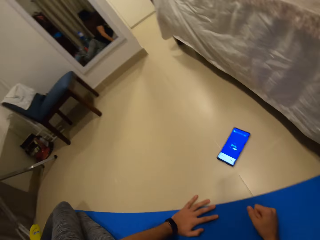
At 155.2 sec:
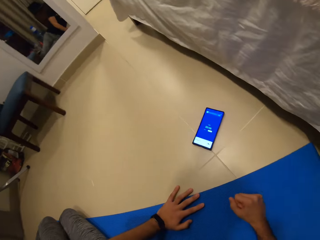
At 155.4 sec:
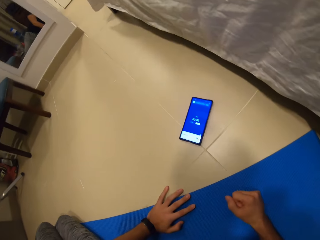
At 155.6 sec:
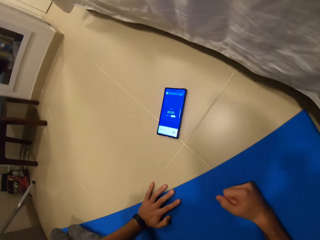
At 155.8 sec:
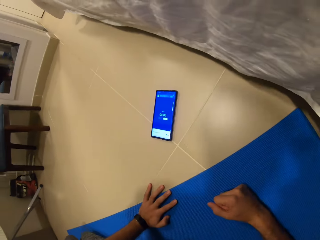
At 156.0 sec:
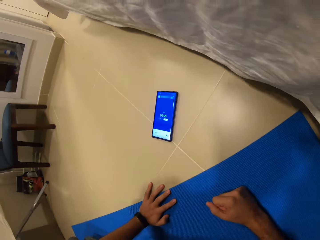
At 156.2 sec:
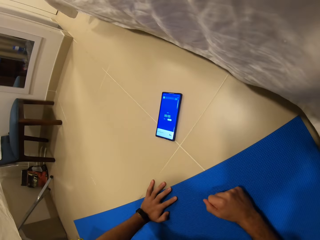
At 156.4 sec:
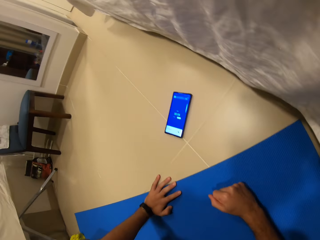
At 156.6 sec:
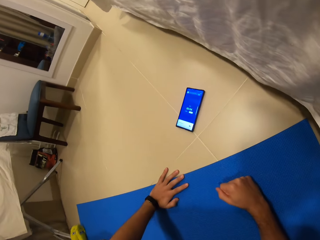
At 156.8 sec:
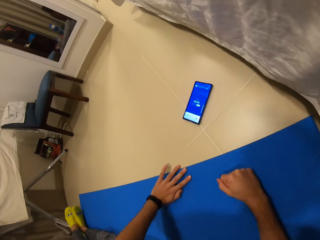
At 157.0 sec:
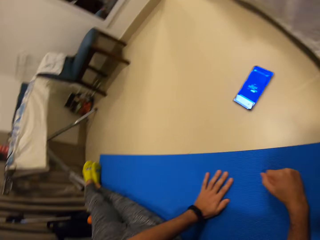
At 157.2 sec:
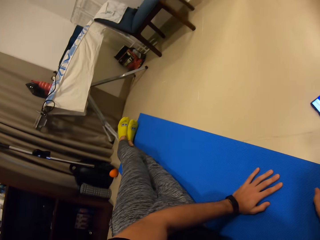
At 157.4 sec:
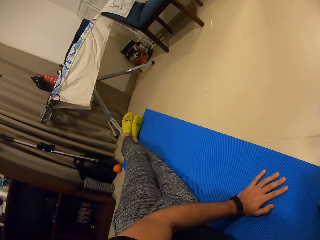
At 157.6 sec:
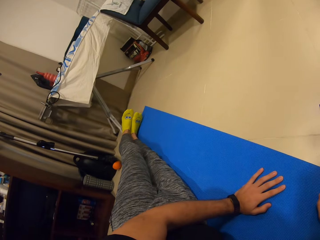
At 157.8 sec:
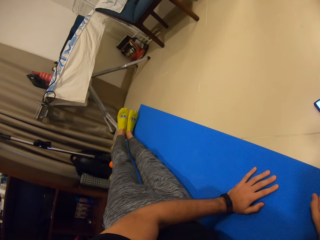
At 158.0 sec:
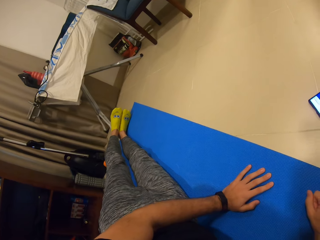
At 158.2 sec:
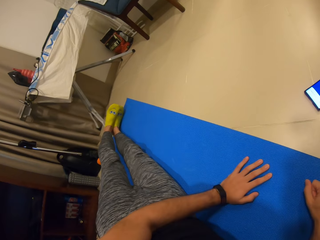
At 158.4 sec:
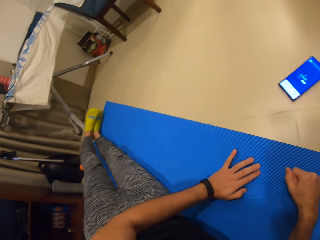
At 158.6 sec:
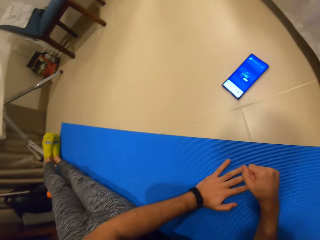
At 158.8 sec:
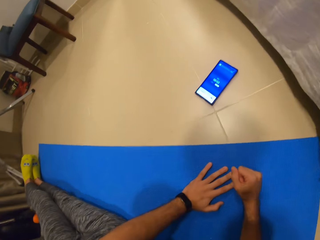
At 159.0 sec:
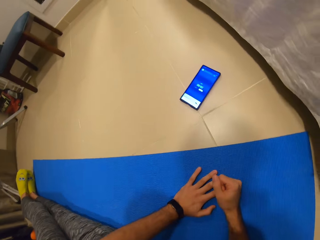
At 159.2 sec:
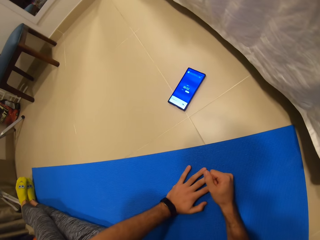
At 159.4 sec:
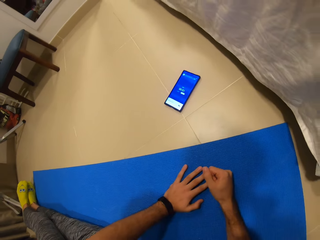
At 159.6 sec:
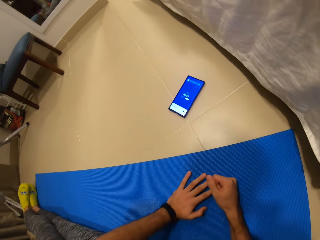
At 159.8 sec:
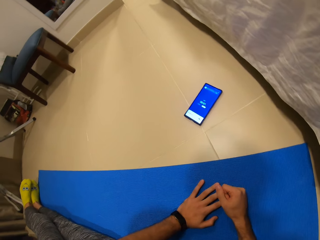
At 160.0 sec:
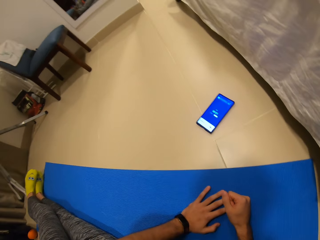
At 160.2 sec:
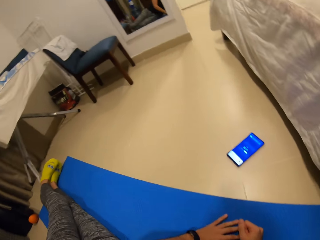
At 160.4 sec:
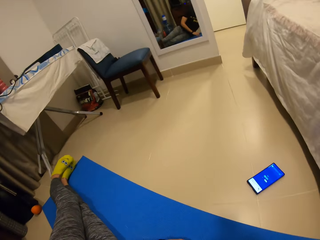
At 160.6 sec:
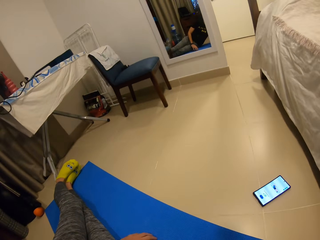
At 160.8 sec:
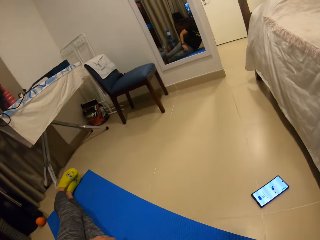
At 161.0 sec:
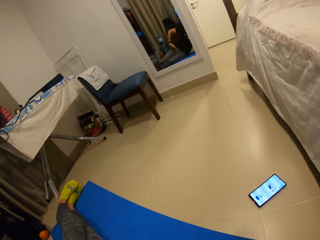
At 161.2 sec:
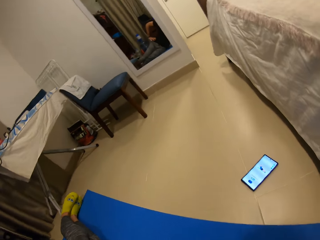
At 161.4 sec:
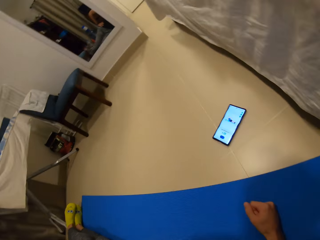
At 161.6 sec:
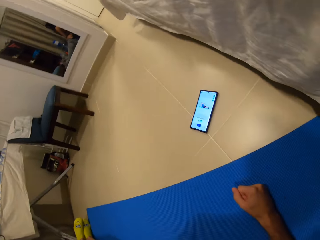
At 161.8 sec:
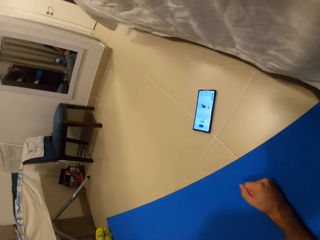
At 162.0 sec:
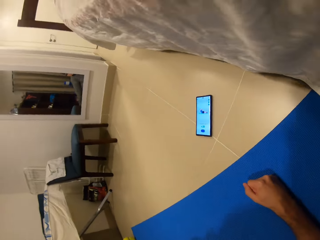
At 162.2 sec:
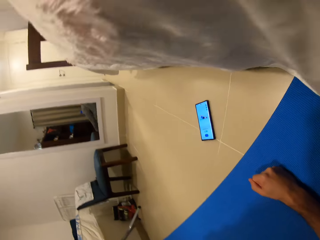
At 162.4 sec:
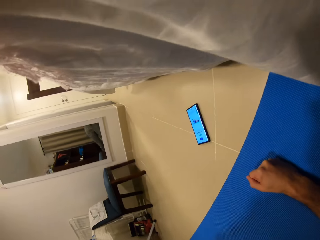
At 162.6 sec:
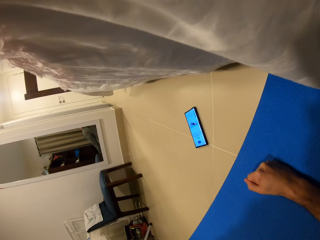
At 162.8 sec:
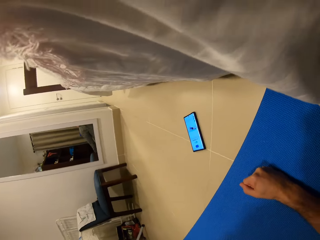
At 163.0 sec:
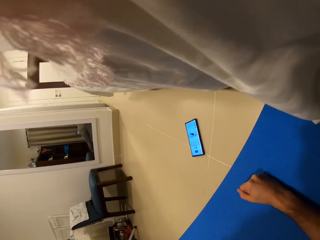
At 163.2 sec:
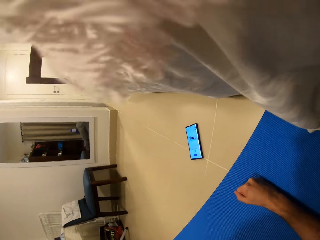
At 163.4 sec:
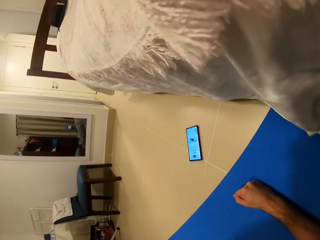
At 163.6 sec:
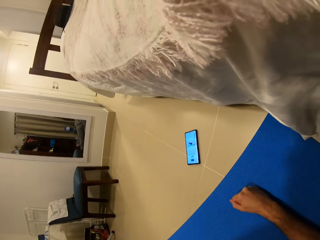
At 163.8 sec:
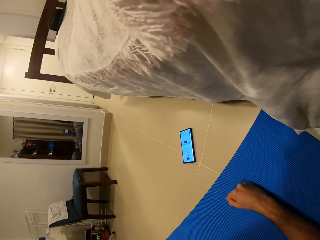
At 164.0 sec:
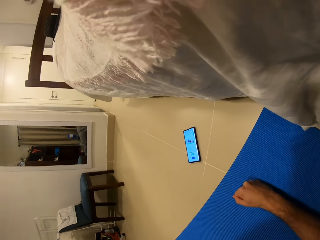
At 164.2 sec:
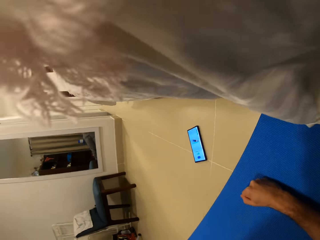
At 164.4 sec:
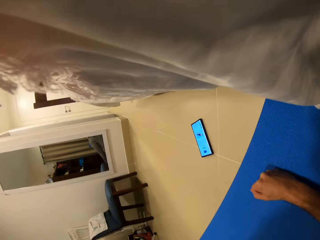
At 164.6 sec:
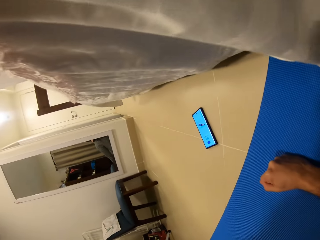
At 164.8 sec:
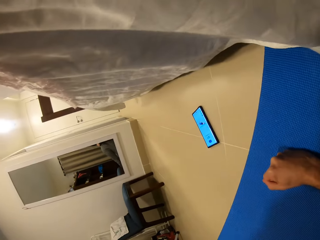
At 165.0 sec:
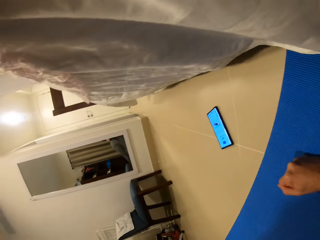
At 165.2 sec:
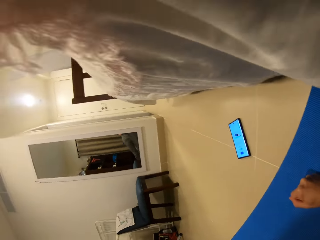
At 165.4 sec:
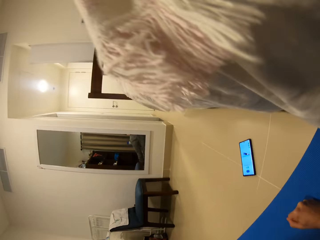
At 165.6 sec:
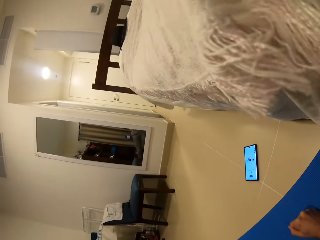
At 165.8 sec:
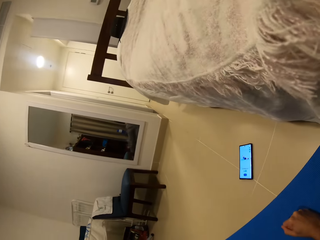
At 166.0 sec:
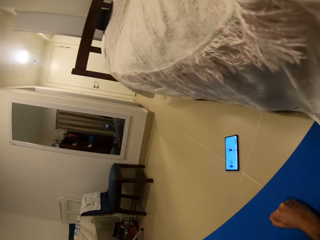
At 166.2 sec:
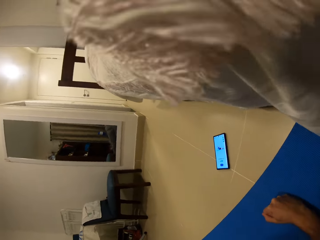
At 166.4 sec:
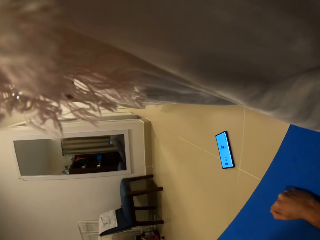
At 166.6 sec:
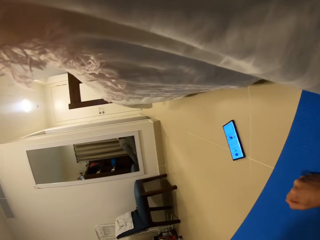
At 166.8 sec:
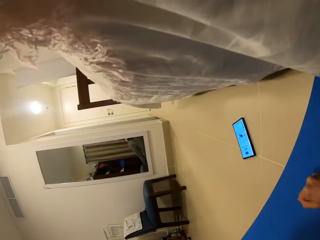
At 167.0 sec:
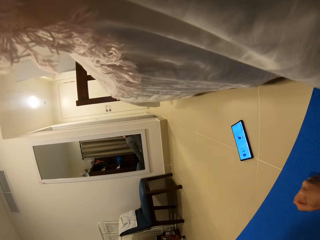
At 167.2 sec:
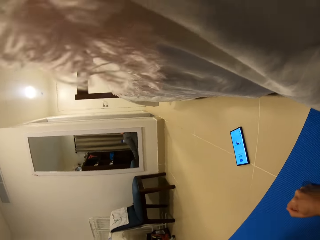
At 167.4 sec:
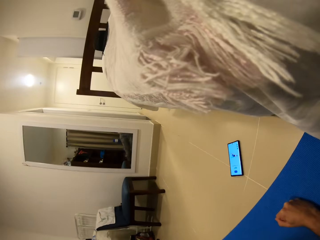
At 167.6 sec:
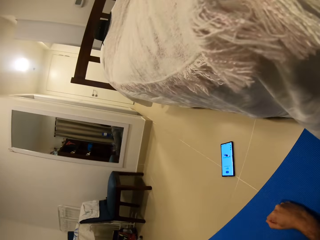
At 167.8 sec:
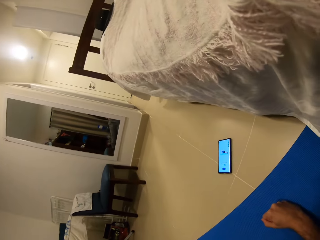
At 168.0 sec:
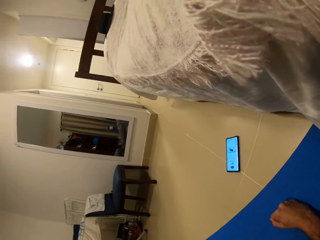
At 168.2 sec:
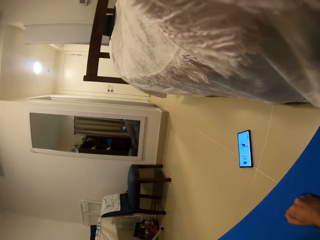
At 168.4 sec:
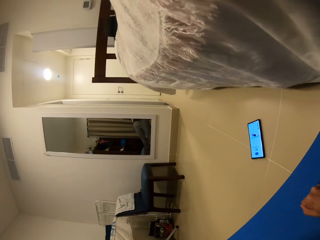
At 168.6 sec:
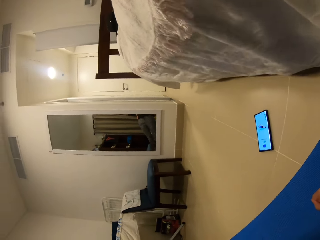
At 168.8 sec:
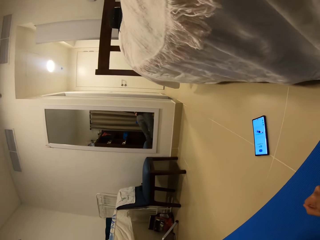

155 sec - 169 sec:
The camera wearer supports his hand on the mat. He does side plank on the exercise mat.

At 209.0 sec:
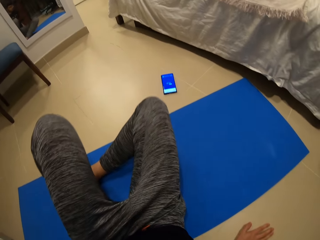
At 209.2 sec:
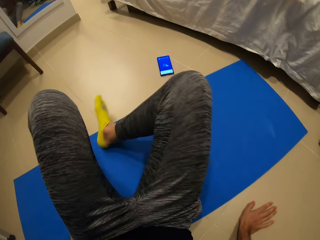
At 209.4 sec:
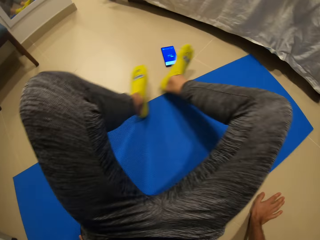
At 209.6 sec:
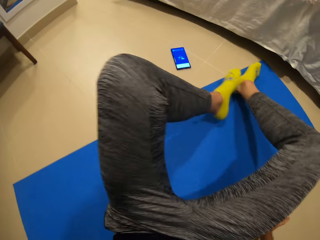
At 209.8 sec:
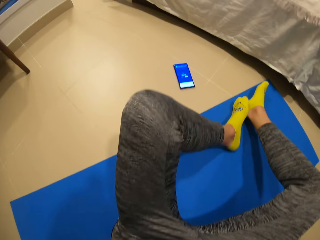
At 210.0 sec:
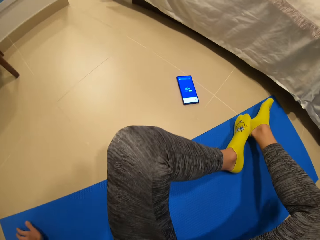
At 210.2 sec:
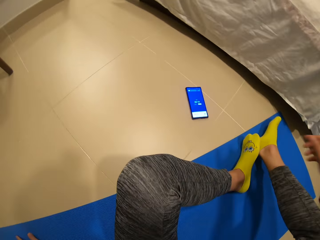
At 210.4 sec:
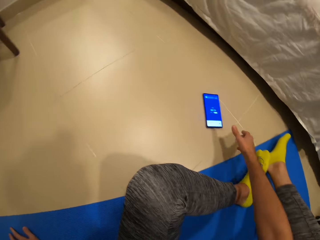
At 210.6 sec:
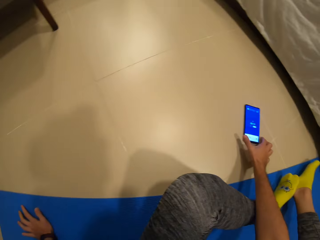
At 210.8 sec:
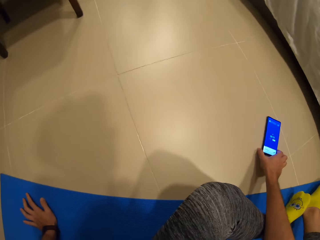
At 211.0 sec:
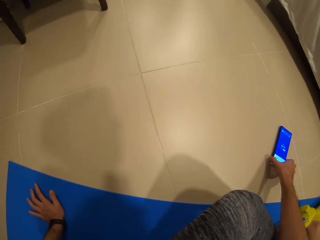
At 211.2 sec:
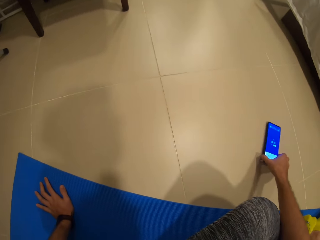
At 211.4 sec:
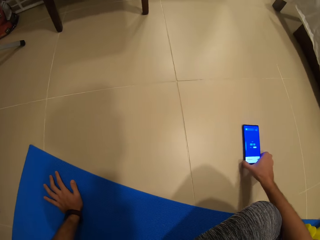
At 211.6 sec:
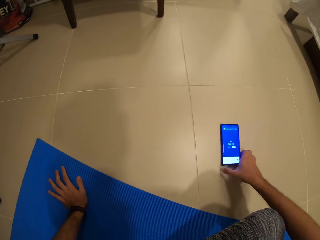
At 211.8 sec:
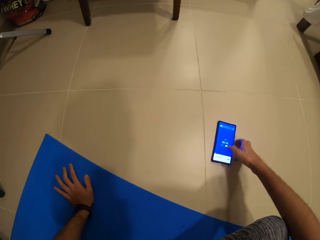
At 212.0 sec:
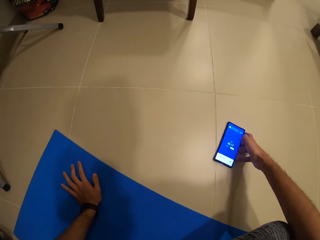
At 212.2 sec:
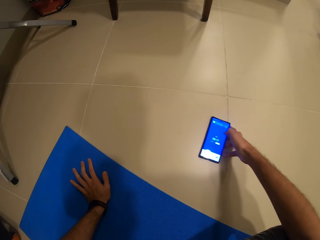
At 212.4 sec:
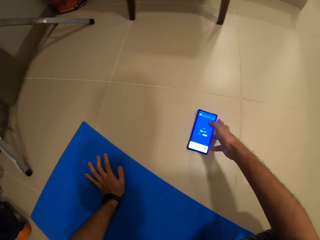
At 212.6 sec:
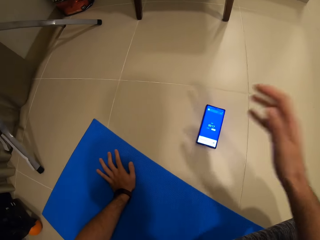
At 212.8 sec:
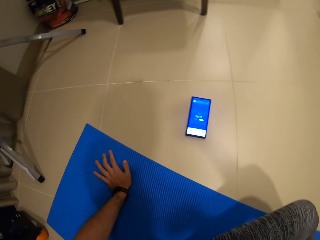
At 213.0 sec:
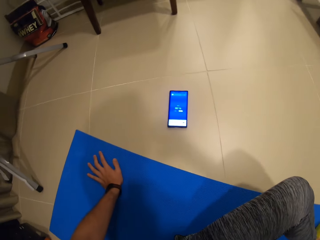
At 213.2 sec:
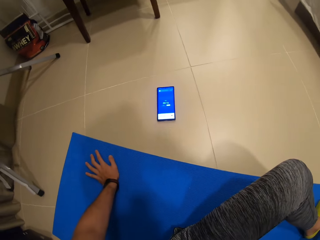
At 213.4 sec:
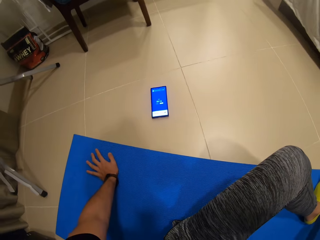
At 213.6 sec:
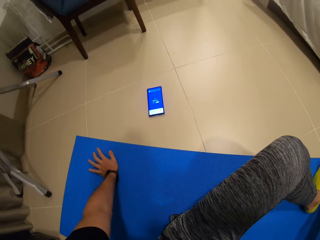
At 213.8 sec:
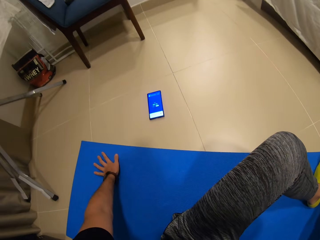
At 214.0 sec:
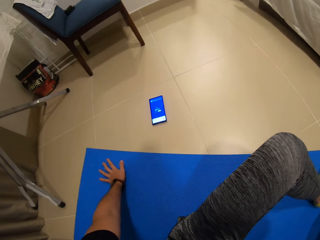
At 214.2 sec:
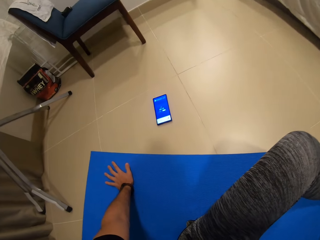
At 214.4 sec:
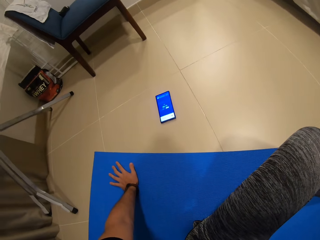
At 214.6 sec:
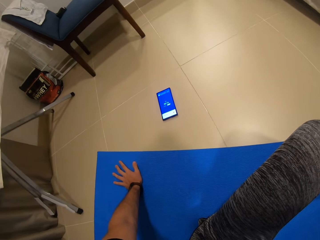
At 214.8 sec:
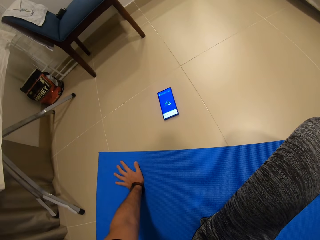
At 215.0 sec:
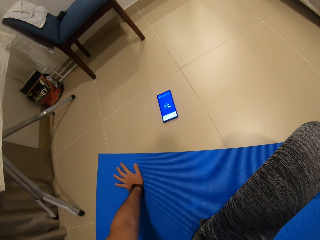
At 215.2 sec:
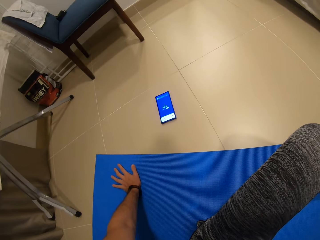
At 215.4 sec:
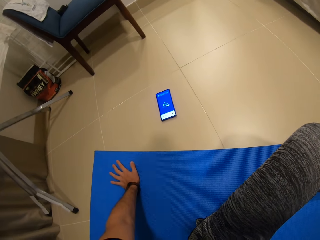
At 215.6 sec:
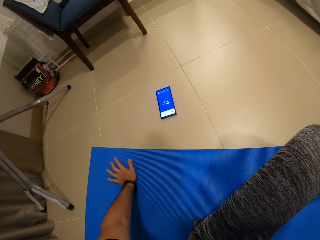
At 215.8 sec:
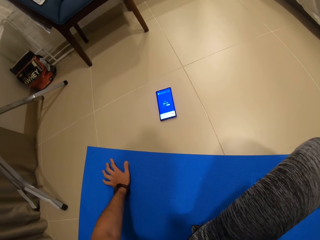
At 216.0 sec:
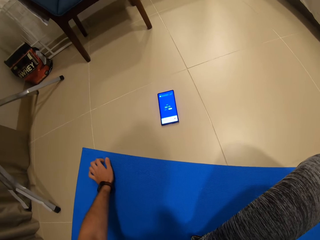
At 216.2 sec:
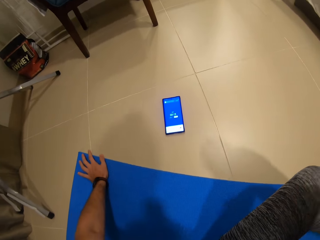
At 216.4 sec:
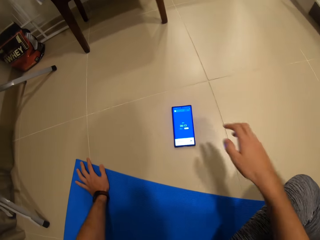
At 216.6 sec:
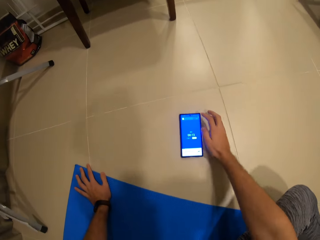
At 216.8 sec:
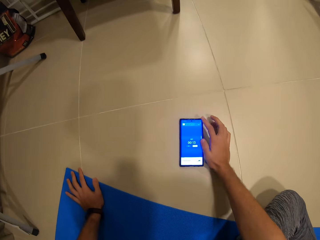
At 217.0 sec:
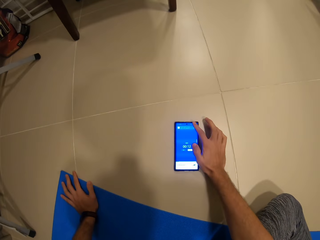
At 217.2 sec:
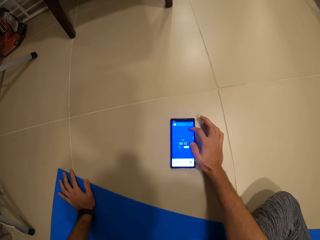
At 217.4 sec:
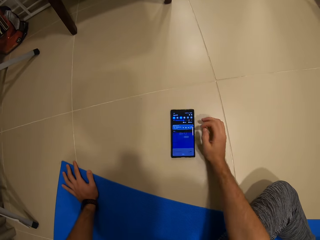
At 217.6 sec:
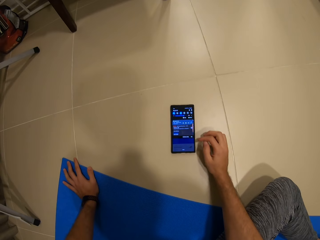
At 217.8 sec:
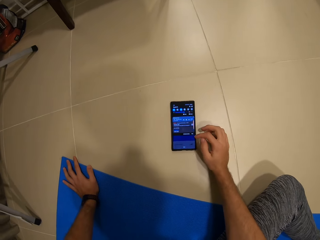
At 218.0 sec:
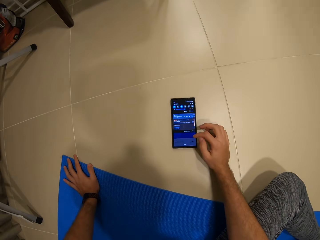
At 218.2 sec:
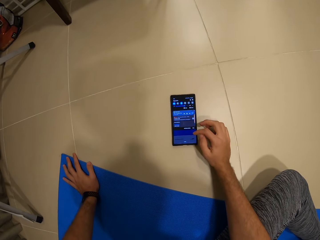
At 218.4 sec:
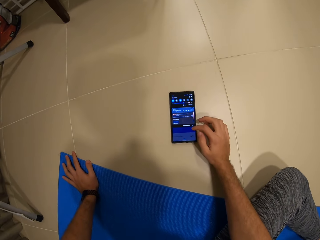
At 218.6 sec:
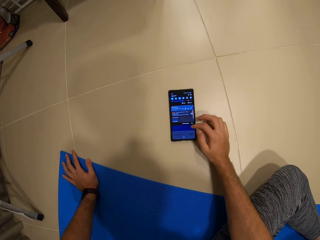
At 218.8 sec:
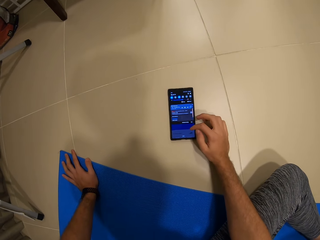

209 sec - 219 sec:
The camera wearer holds the phone. He moves the phone on the floor with his right hand. He pulls his hand off the phone. He scrolls the phone with his finger. He presses the phone on the floor with his right hand.
